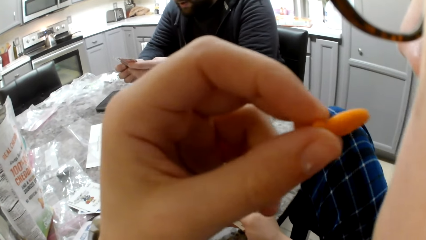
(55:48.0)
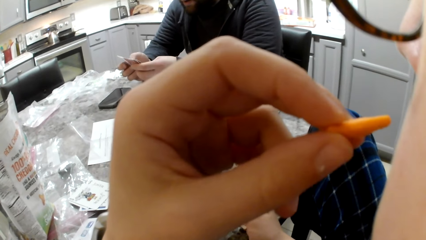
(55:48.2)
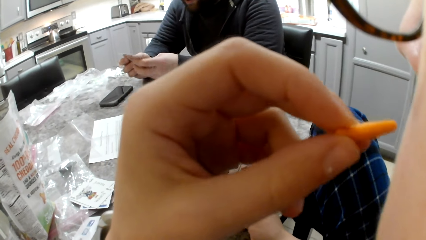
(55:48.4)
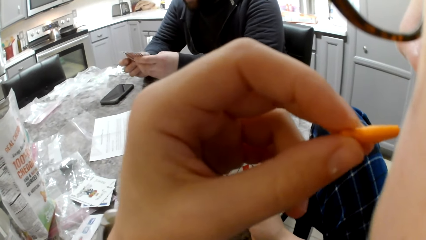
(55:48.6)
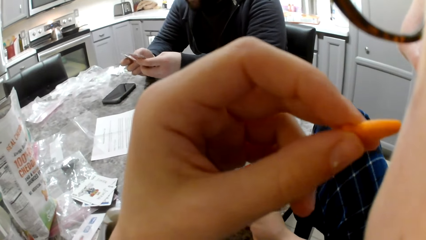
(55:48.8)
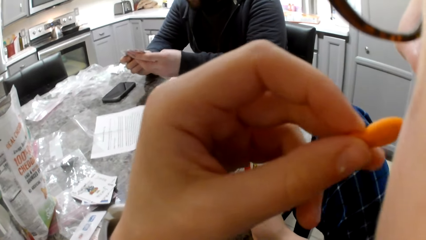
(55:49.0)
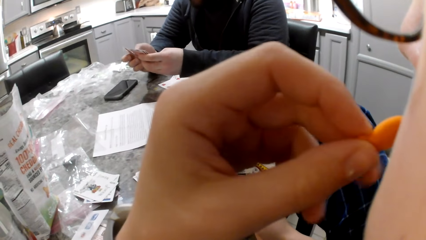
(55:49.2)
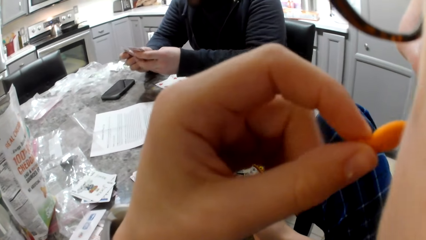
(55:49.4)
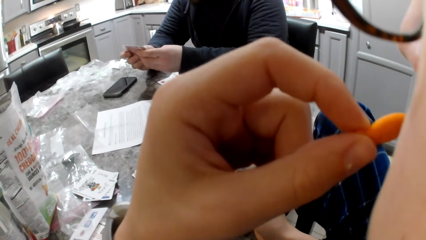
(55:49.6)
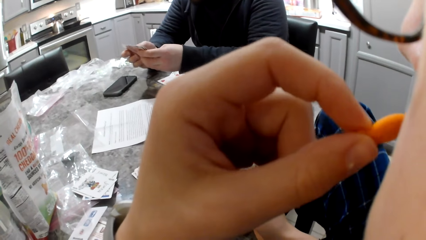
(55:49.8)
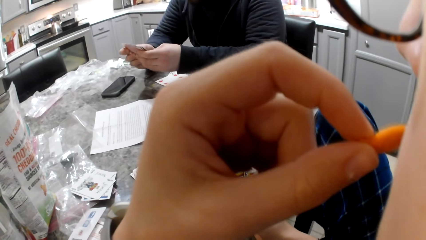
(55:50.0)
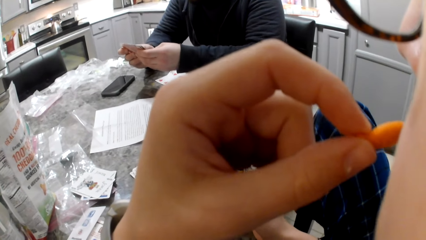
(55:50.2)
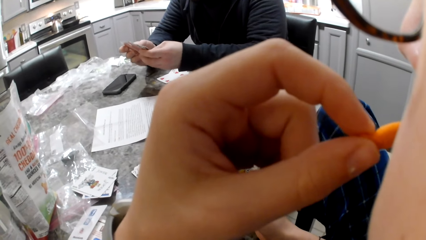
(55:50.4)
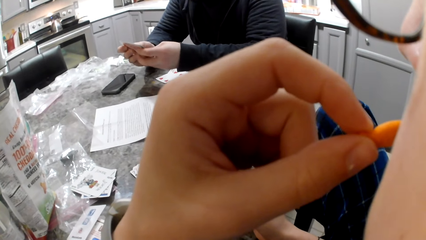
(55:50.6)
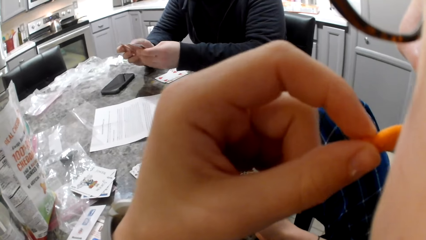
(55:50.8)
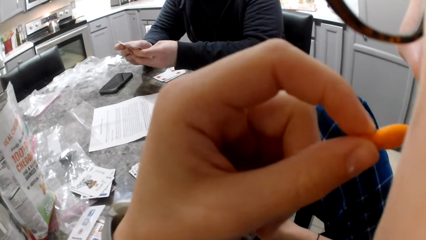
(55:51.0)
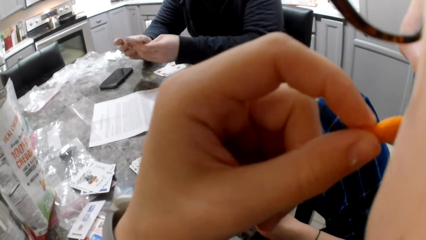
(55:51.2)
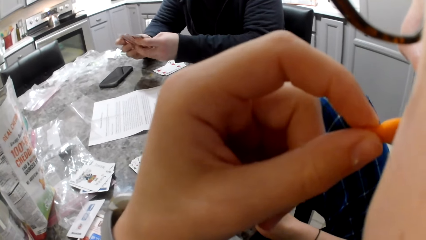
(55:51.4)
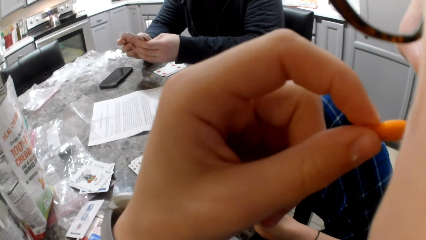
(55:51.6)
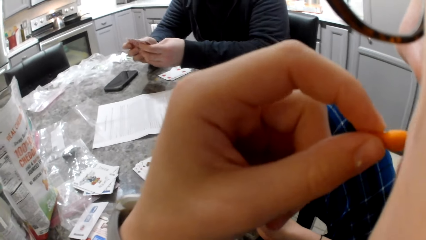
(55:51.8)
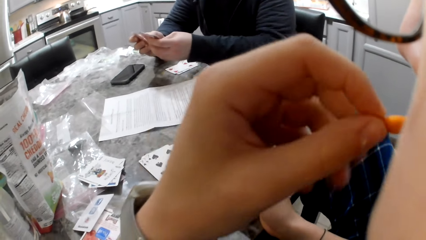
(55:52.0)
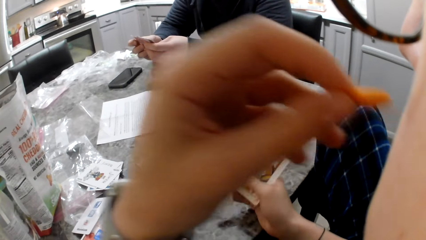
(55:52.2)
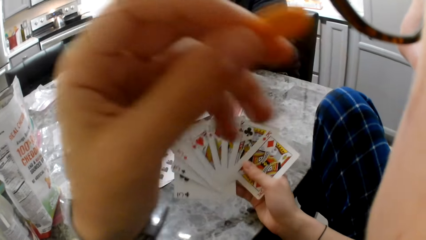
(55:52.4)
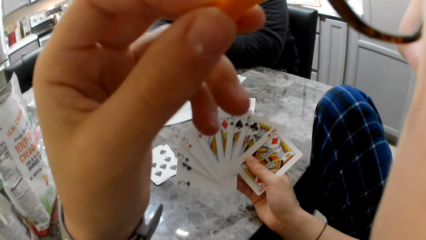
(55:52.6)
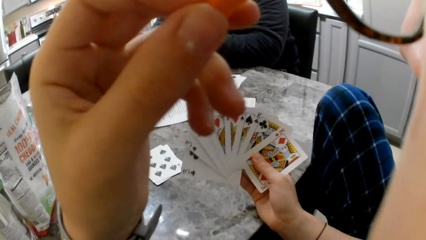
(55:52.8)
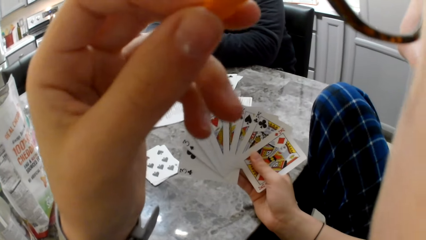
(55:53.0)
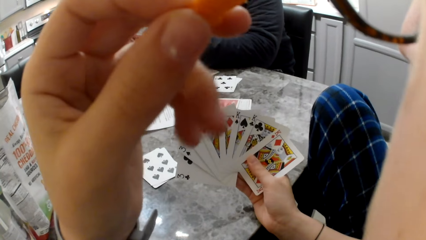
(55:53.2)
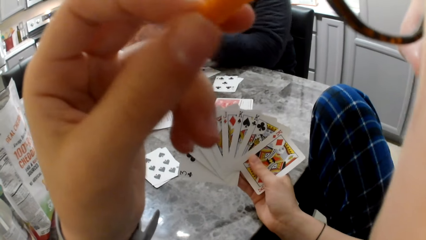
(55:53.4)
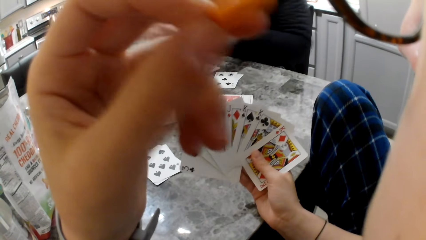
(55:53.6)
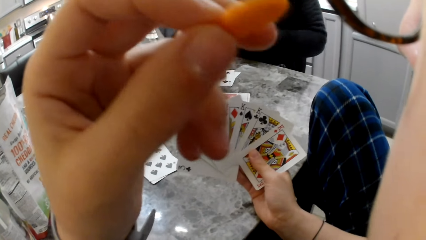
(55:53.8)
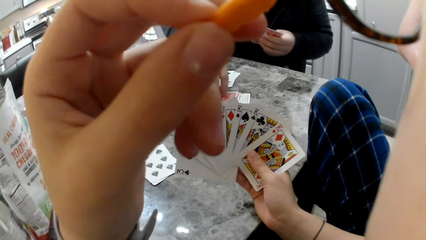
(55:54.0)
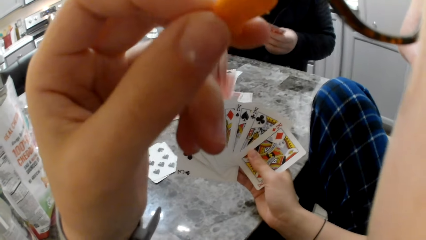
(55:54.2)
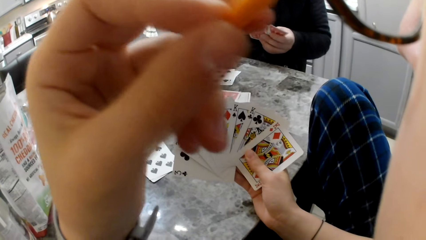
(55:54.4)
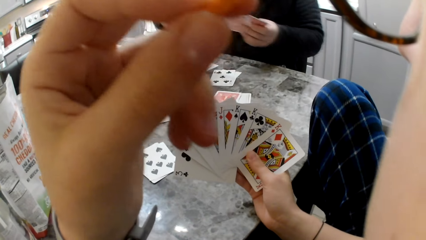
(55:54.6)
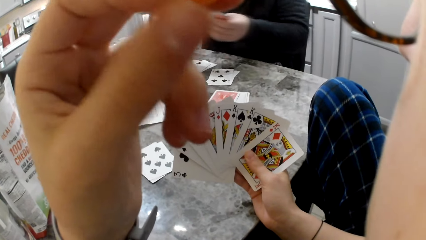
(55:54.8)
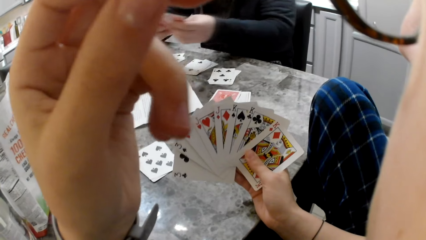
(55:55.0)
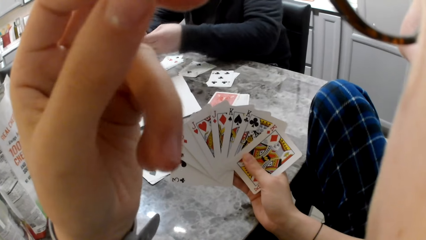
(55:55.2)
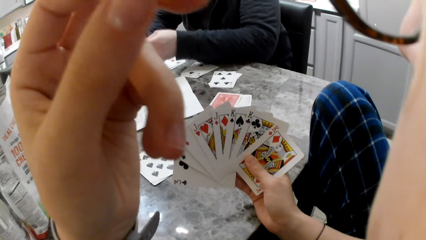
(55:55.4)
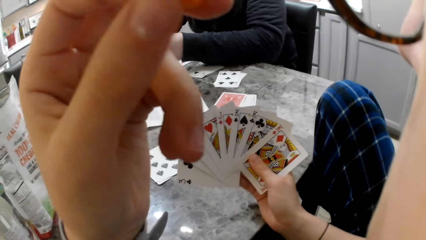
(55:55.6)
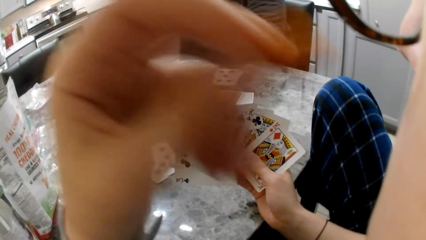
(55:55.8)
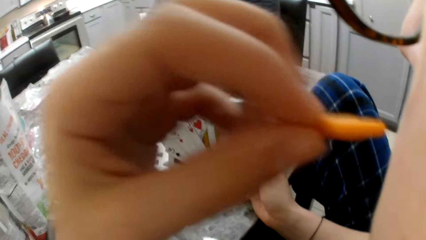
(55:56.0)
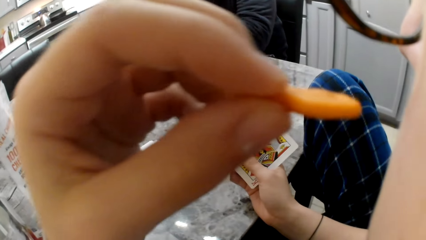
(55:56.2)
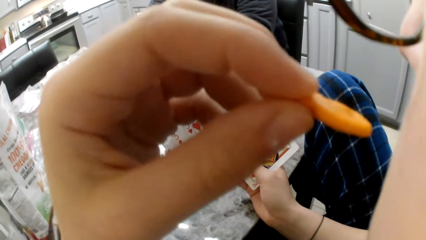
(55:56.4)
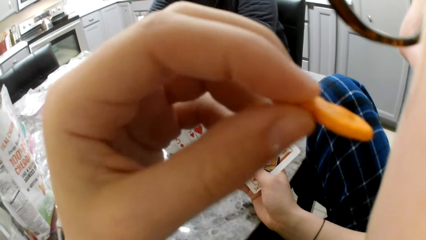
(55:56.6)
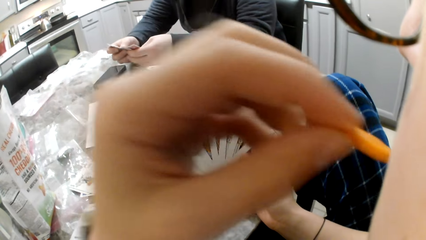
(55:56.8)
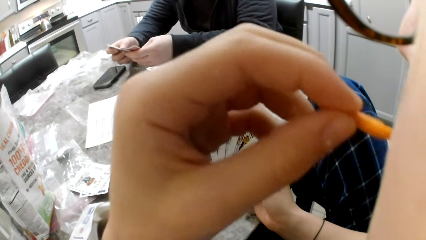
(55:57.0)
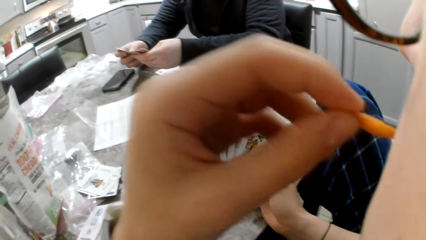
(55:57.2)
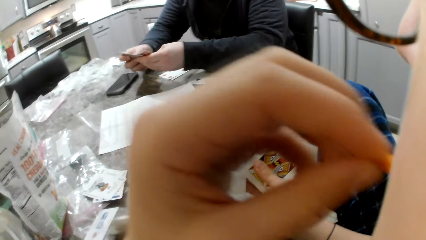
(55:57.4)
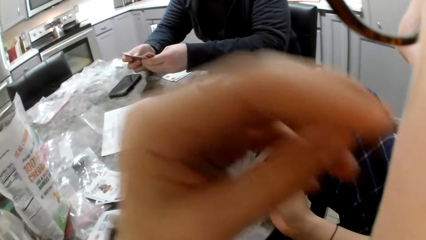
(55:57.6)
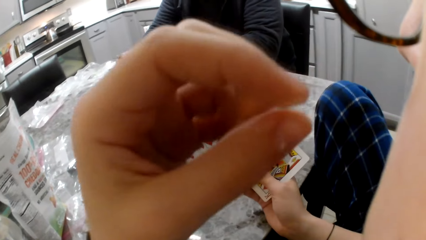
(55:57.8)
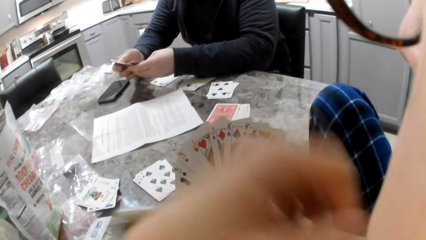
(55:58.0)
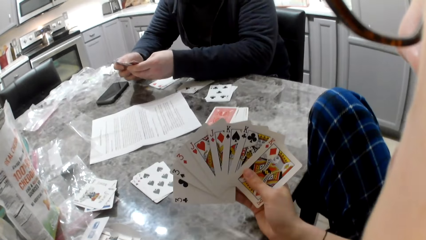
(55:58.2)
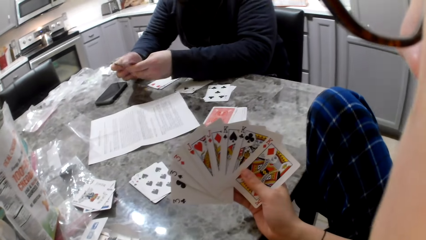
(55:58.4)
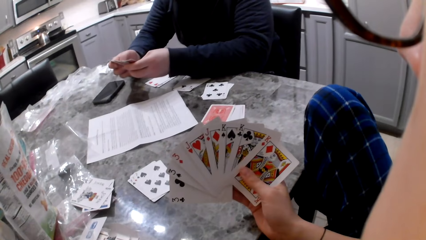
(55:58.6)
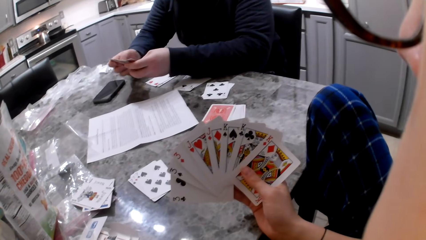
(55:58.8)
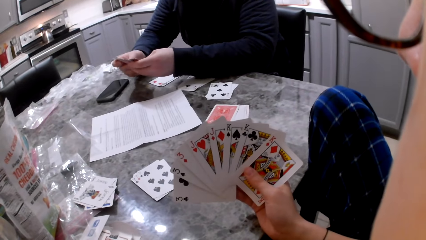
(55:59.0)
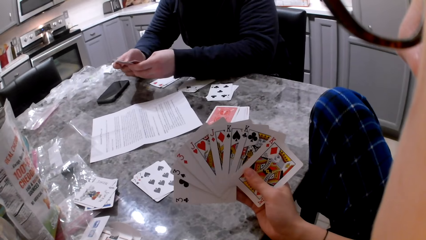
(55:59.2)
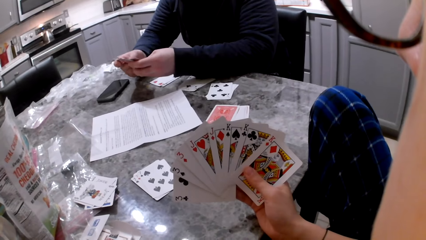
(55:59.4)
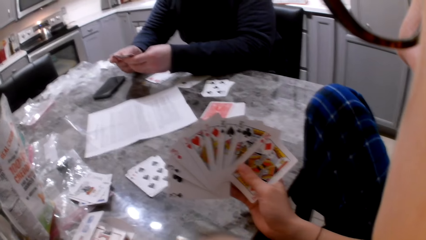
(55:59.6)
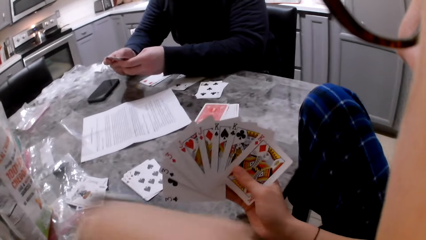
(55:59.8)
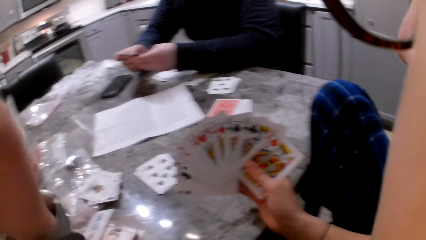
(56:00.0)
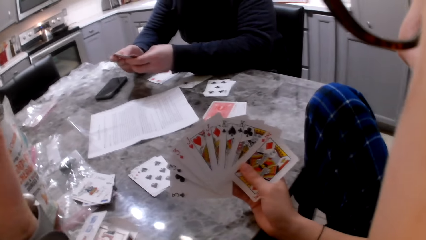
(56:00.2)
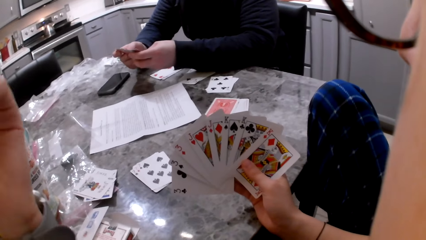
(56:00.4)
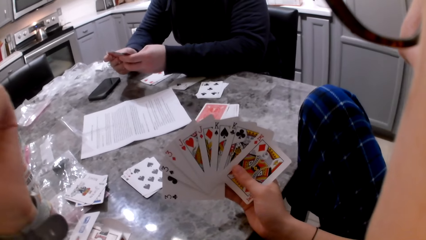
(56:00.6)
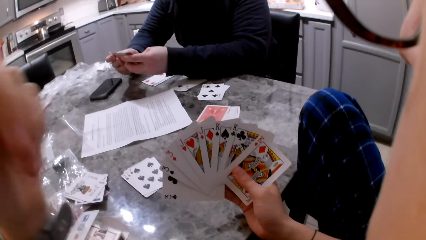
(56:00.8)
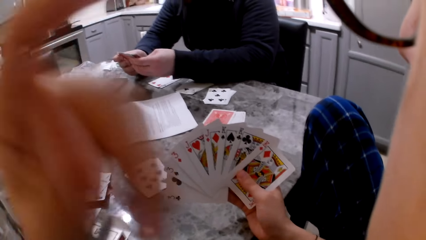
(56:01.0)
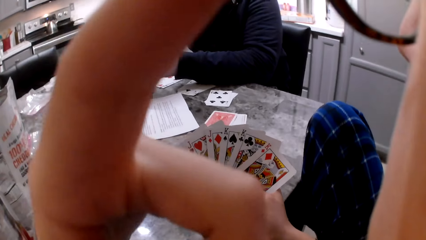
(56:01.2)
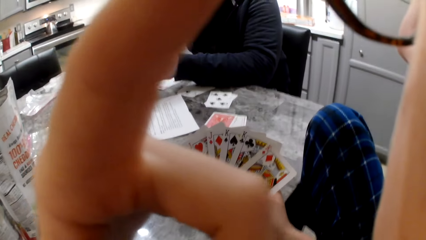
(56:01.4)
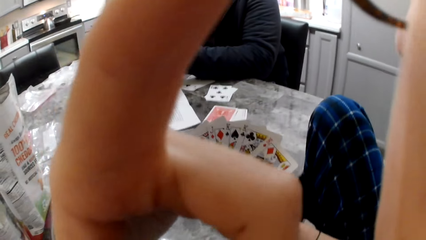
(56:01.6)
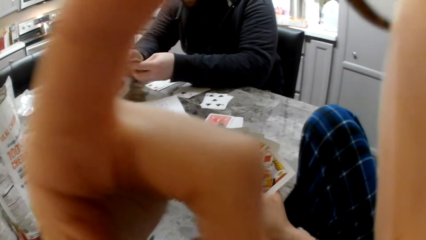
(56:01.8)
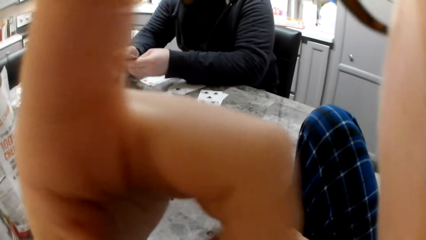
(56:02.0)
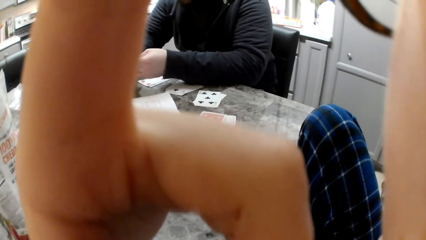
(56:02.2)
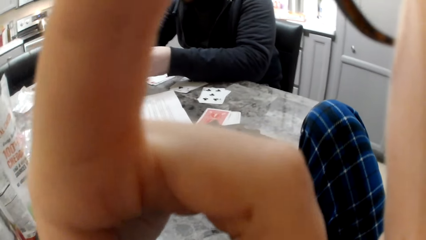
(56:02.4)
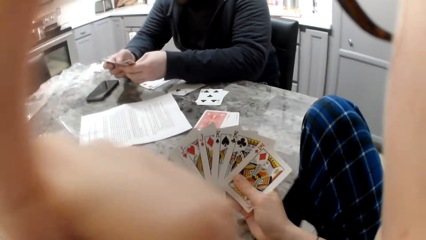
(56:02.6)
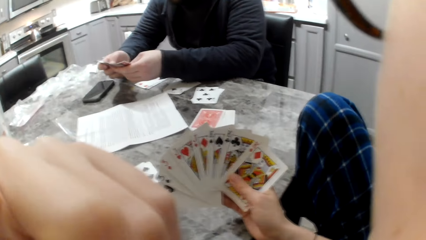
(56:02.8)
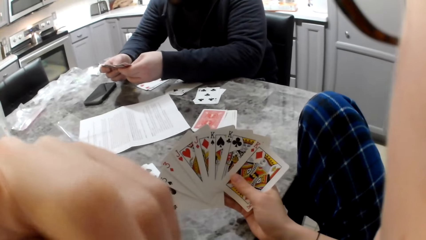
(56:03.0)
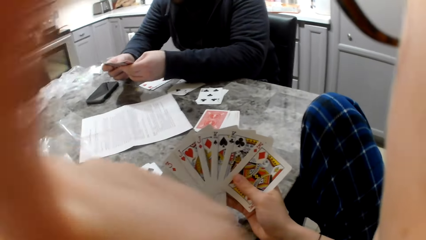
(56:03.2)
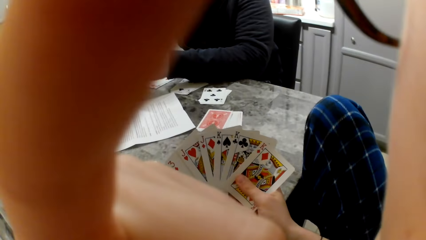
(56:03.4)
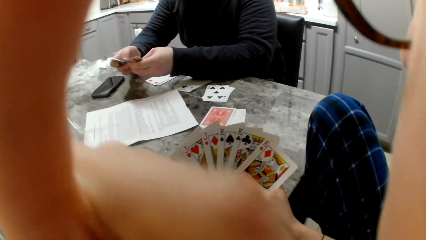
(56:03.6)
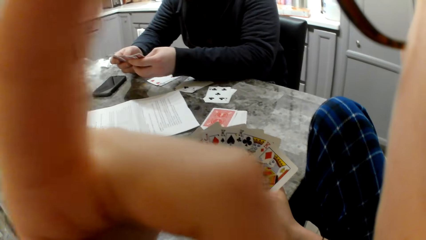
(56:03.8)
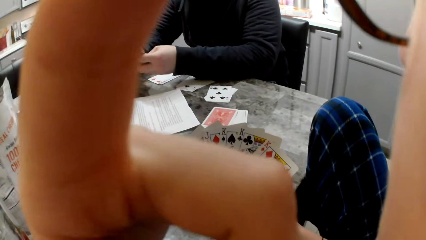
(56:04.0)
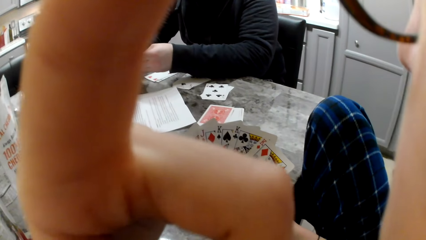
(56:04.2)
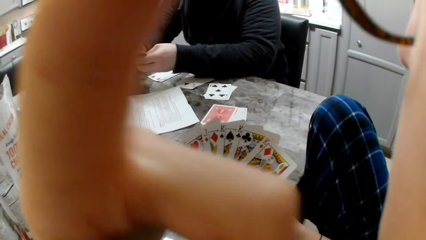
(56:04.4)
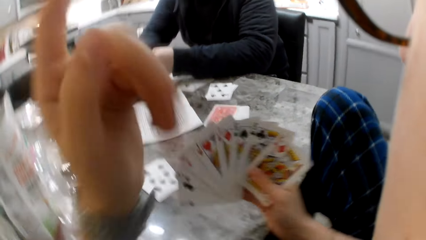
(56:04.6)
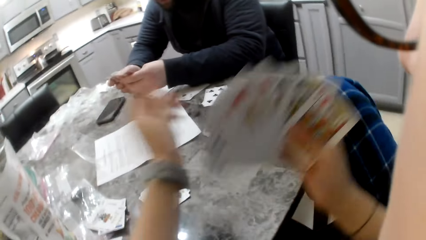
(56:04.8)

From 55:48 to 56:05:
A man puts a card on the table. The camera wearer eats the cheddar chips. She touches her face.
